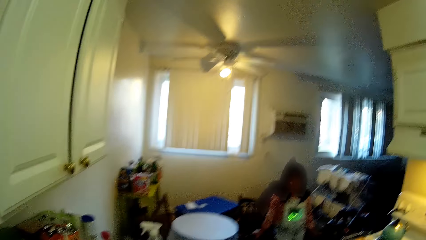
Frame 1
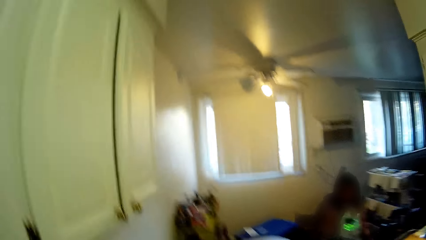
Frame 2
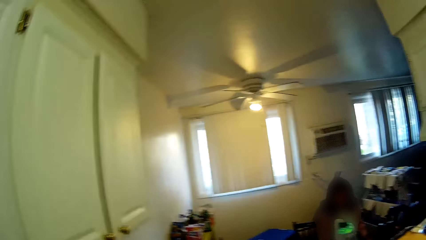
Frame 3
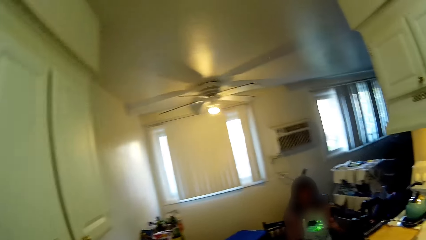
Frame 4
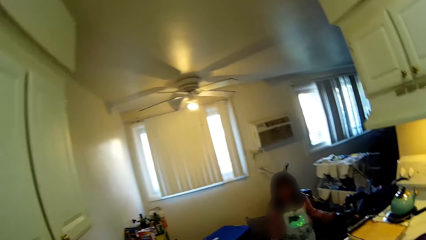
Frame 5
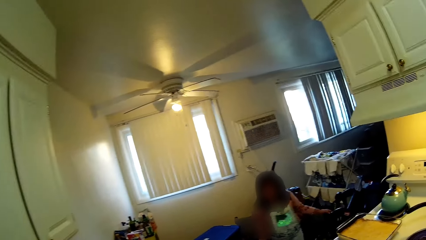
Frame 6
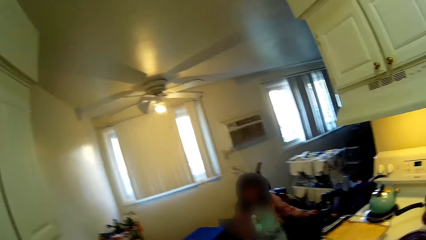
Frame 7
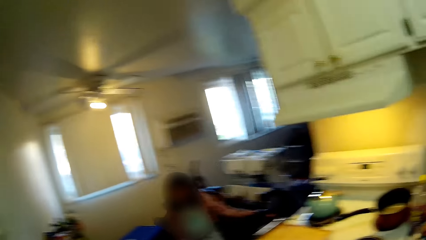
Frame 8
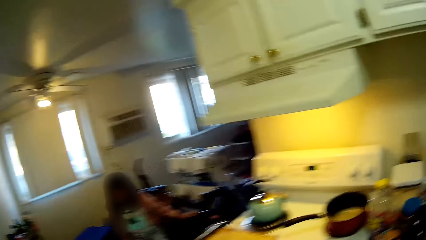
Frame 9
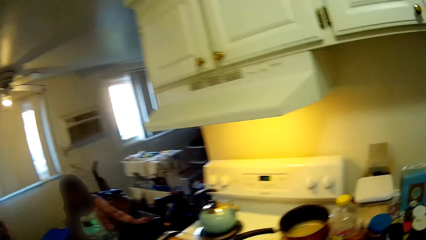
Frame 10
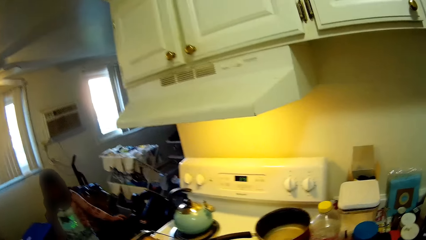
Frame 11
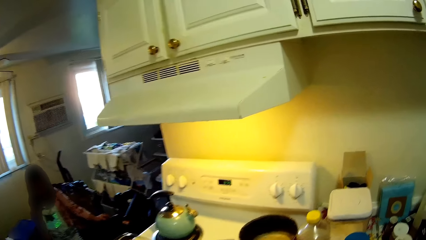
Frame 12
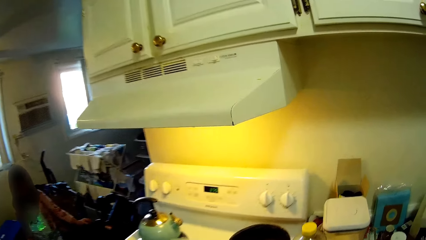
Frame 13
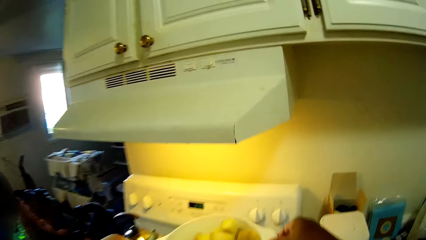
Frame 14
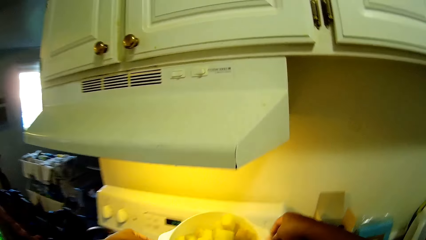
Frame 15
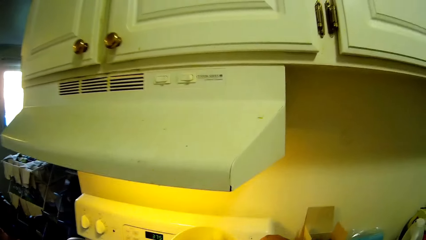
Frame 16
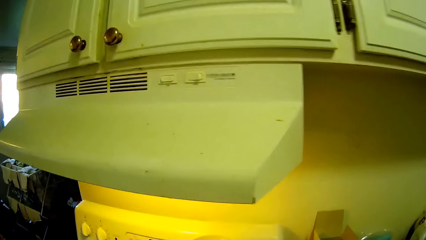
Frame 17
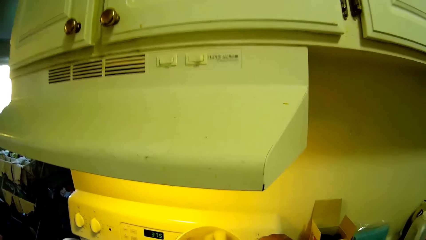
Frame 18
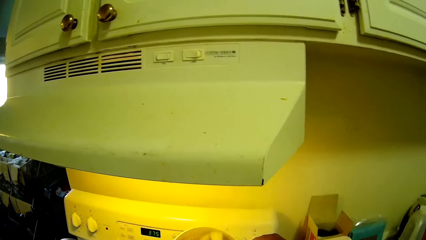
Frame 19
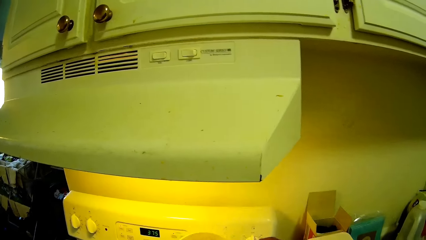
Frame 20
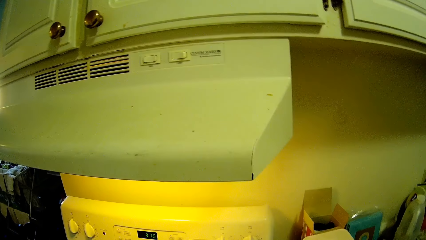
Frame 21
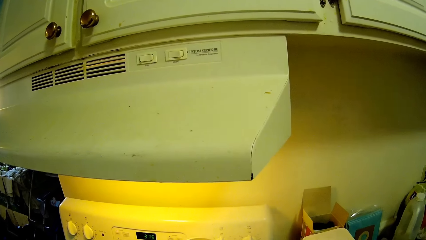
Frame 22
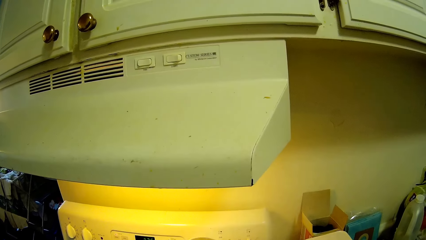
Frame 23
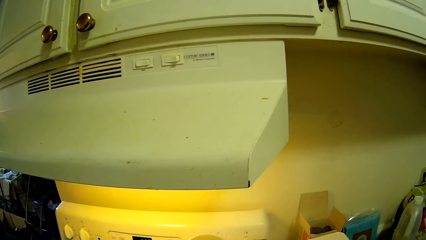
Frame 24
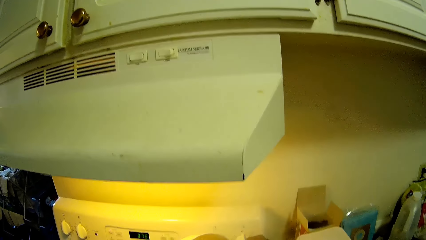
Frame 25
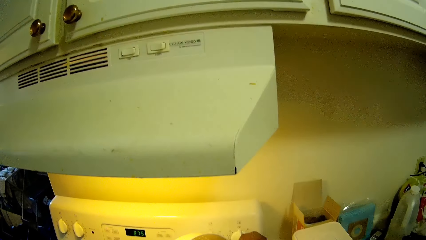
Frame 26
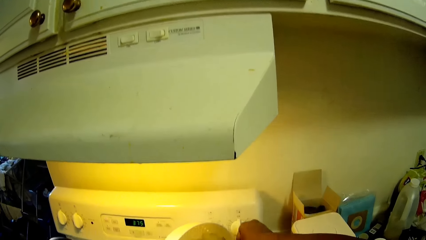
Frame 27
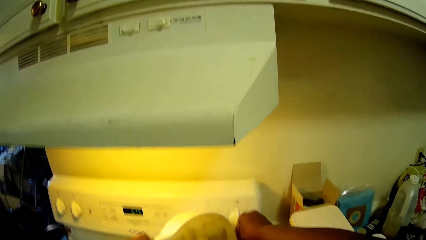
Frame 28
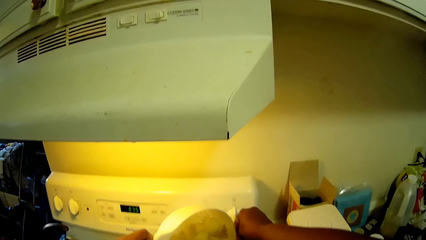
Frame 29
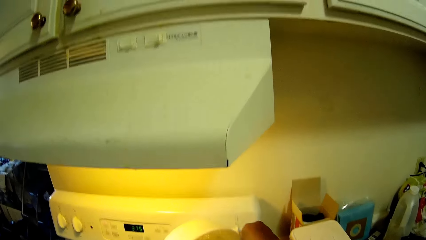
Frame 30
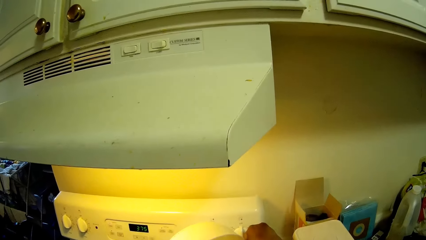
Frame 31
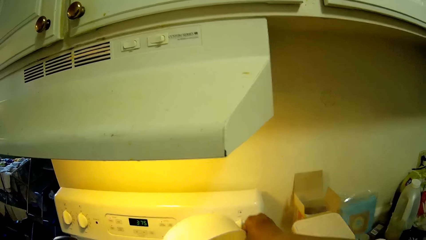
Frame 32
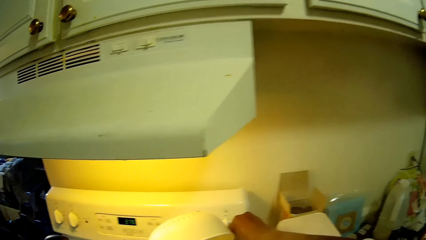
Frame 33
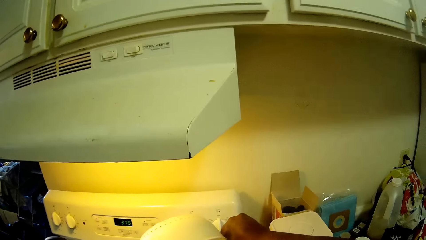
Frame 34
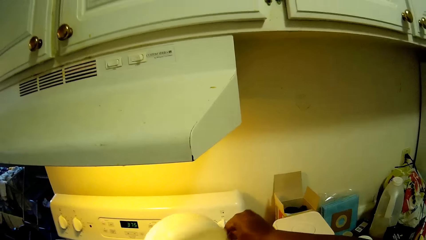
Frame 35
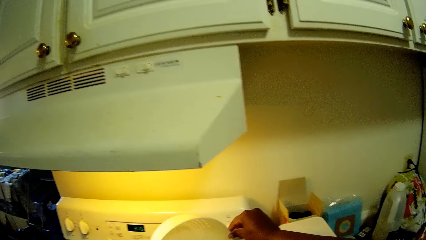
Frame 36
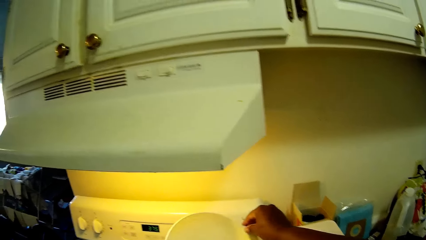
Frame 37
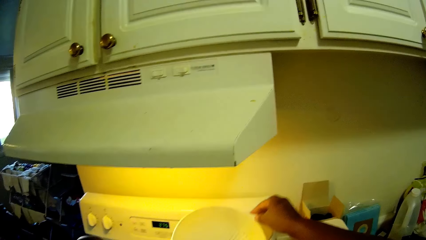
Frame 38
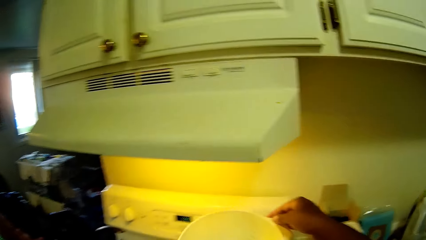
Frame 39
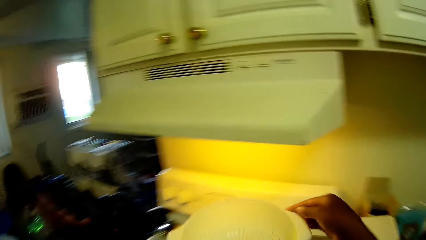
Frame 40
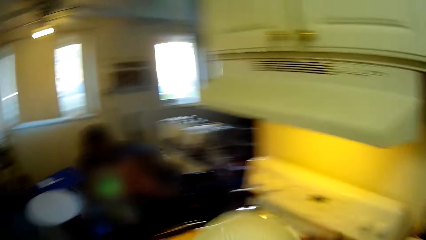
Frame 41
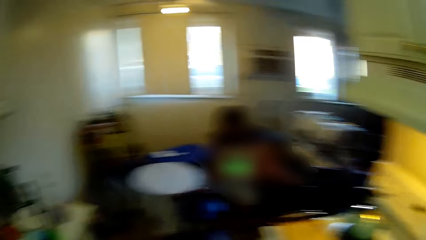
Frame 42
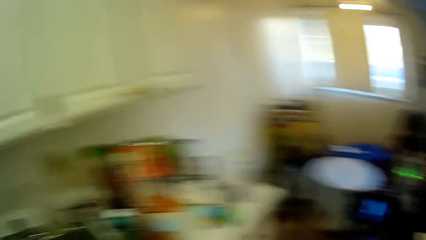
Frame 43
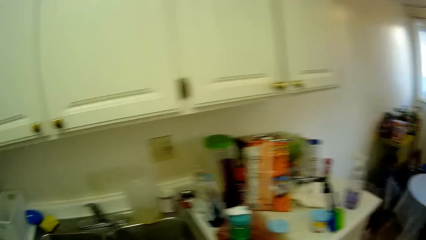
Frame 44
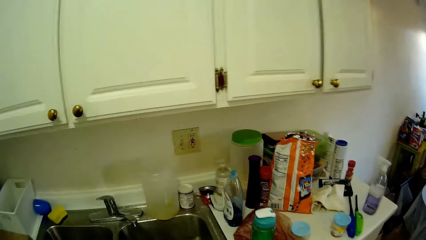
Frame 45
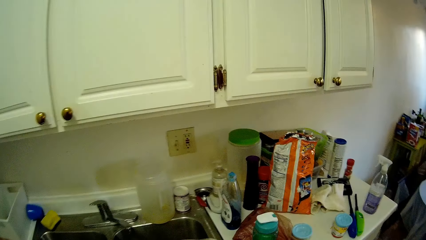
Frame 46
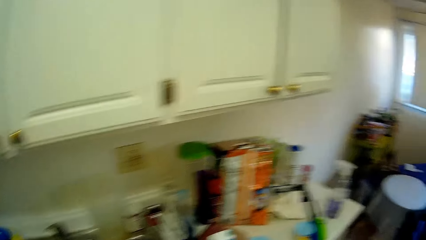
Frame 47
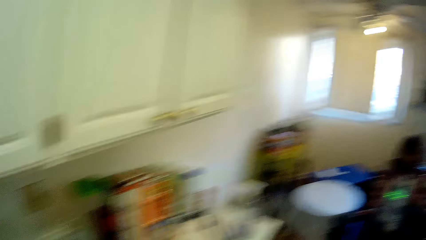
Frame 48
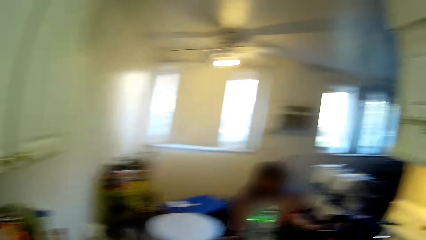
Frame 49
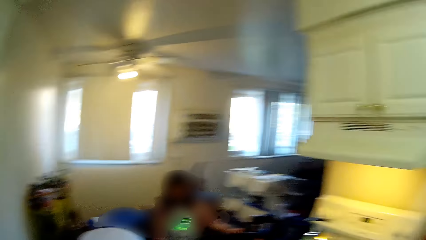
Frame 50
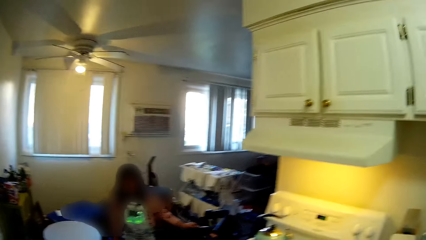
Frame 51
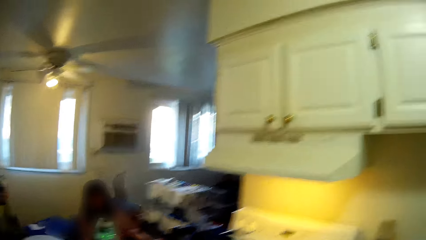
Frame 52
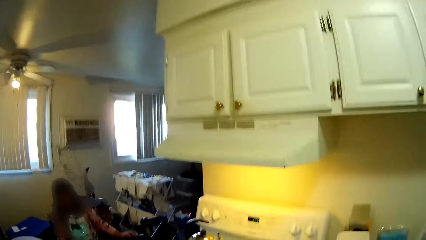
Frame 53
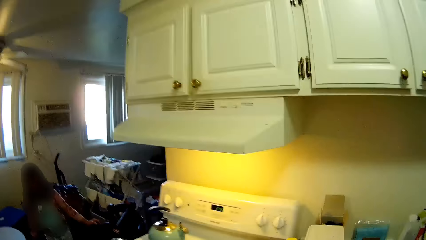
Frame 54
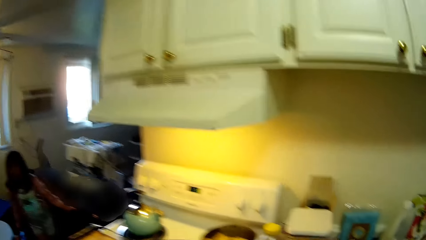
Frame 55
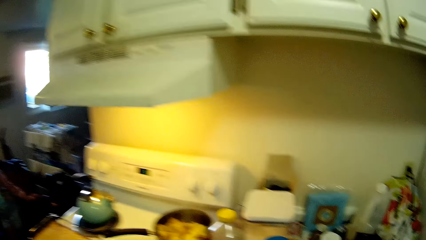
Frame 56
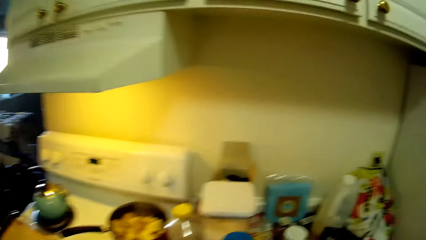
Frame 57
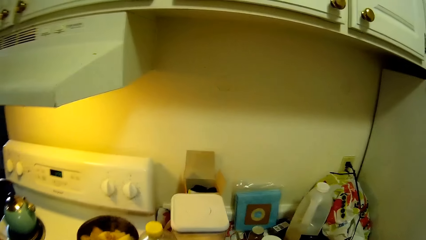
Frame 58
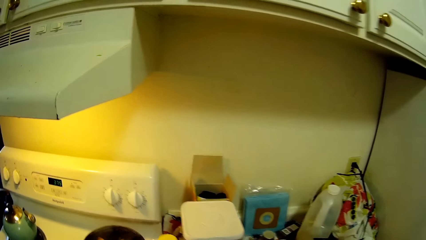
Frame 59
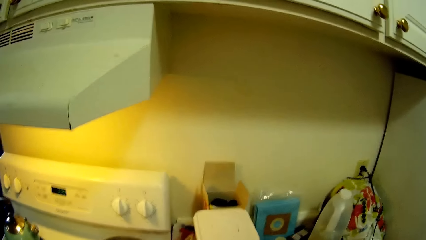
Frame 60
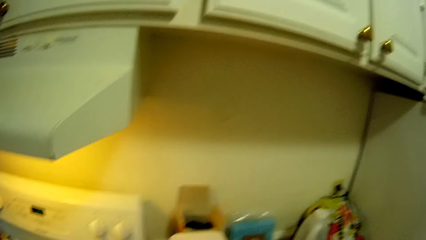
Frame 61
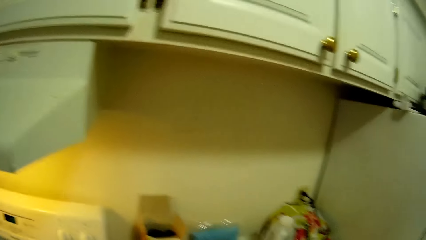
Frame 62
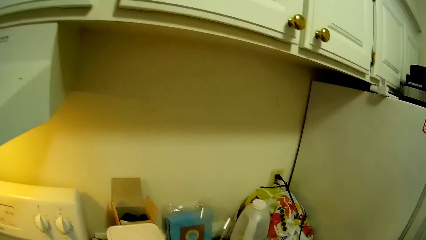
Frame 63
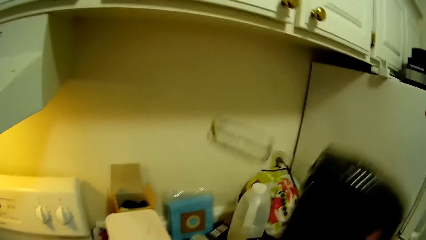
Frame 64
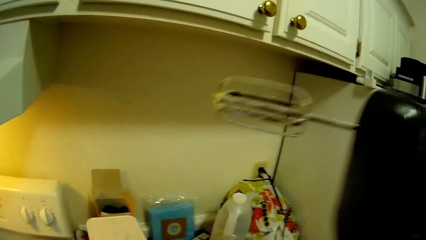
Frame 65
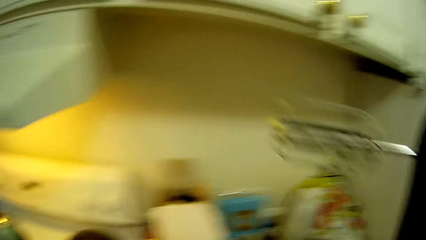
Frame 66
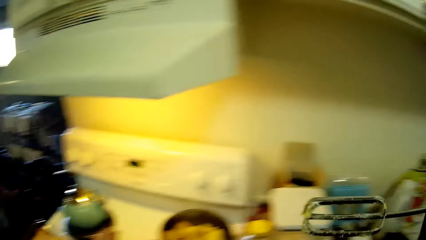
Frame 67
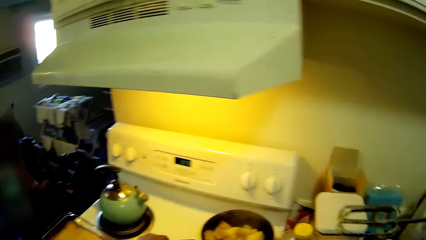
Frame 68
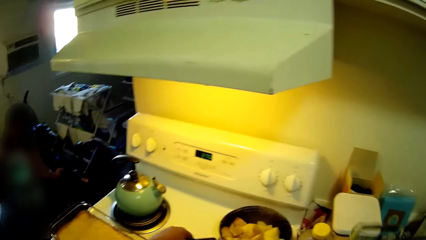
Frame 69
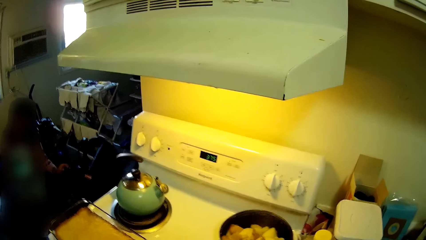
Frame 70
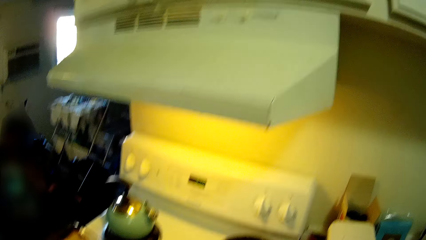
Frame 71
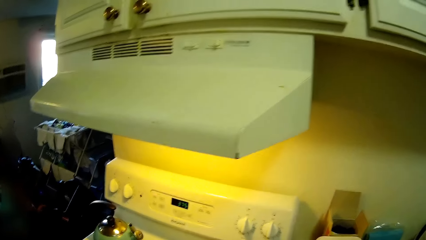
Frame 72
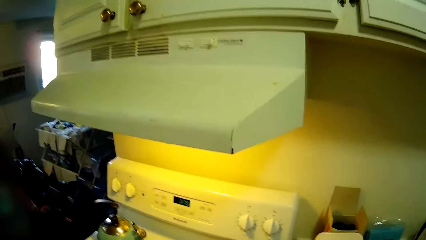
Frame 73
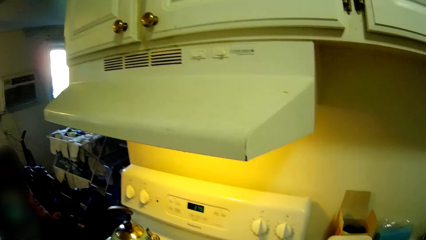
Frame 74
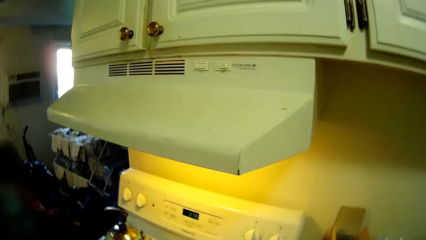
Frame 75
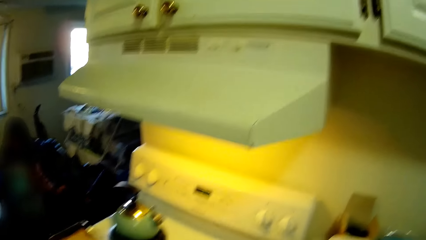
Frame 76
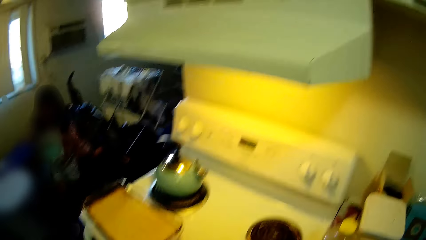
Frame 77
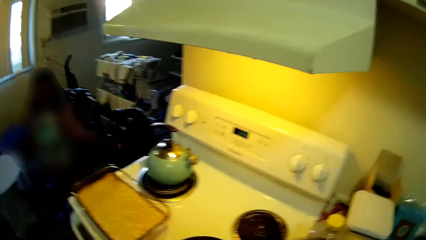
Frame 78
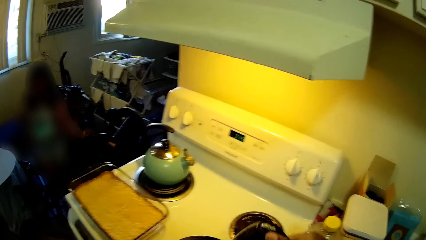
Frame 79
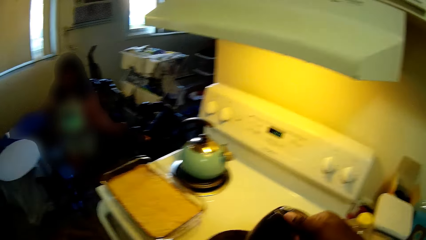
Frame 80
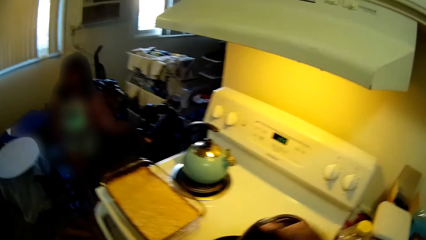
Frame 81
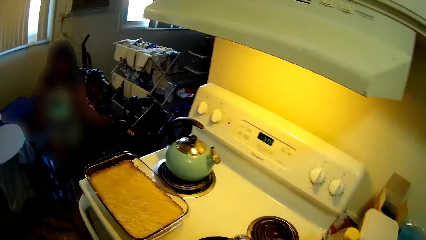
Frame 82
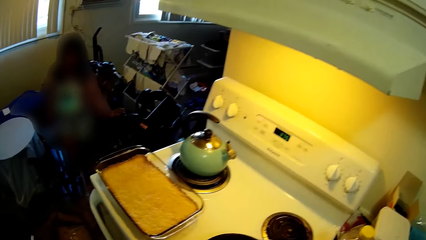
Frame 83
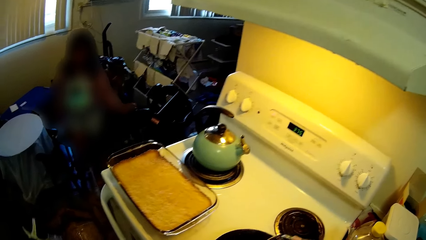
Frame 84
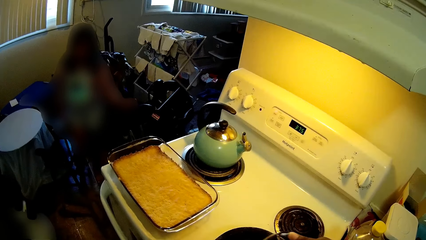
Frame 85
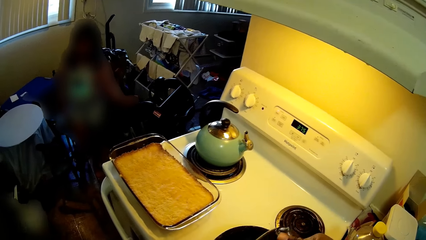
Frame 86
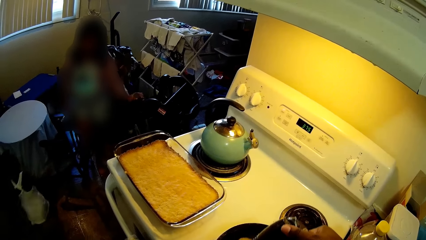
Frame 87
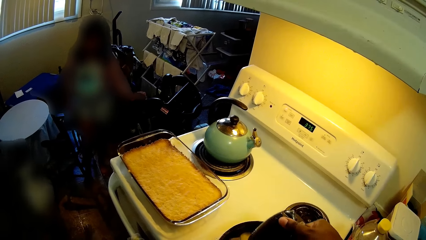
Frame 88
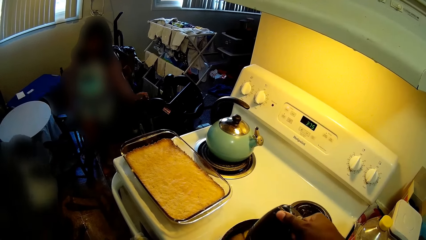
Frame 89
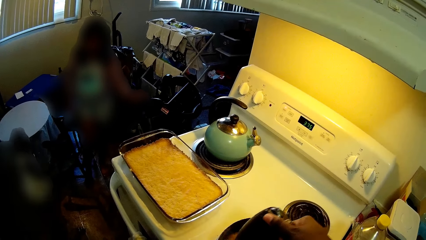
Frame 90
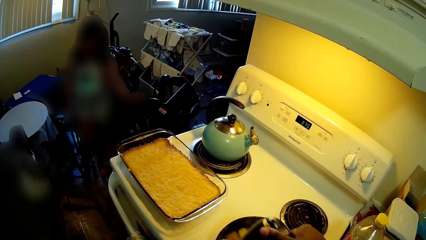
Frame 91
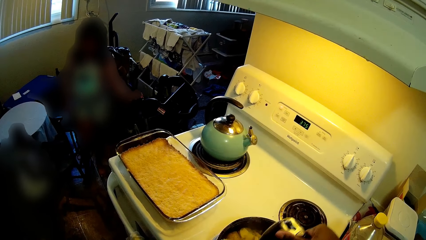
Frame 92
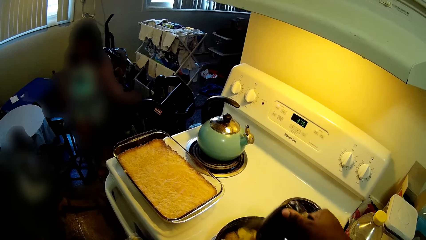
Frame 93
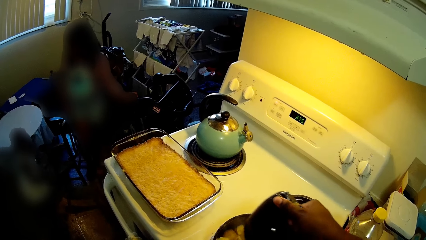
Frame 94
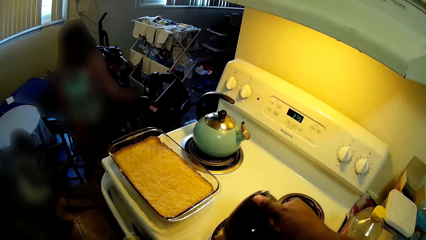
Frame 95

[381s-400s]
The camera wearer holds the sieve with both hands. She pours the potato in the sieve into a pot on the burner on the stove with both hands. She places the sieve in the sink in the kitchen counter with her left hand. She lifts a hand mixer from a kitchen countertop with her right hand. She turns the pot on the burner on the stove with the pot handle in her left hand. She puts the hand mixer into the pot on the burner on the stove with her right hand. She mixes the potato in the pot on the burner on the stove with the mixer in her right hand.
